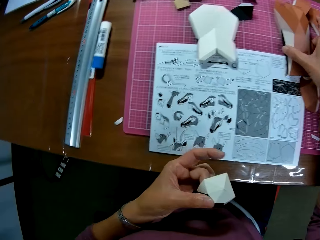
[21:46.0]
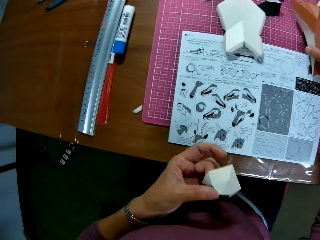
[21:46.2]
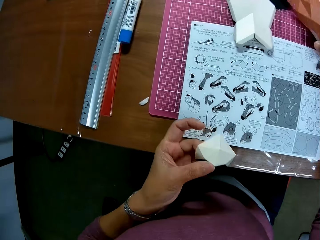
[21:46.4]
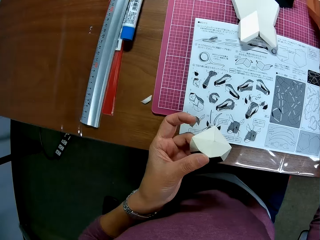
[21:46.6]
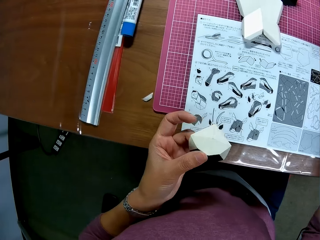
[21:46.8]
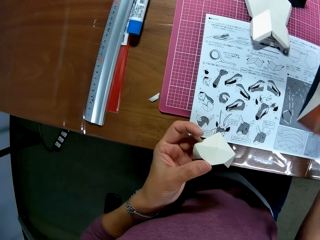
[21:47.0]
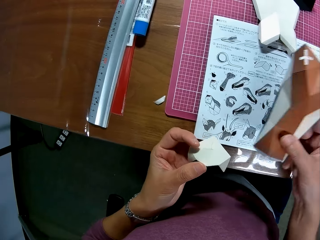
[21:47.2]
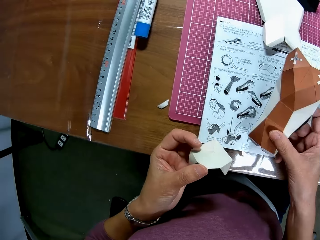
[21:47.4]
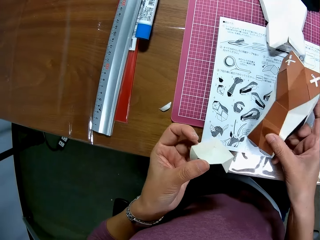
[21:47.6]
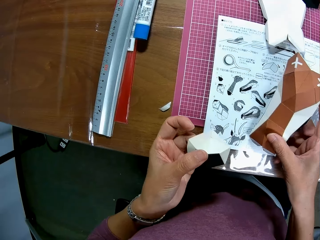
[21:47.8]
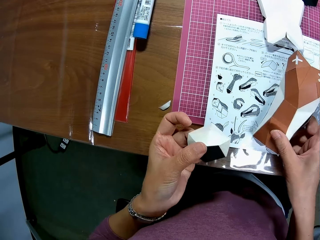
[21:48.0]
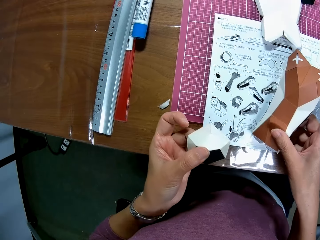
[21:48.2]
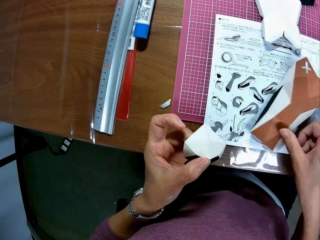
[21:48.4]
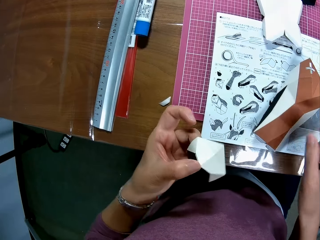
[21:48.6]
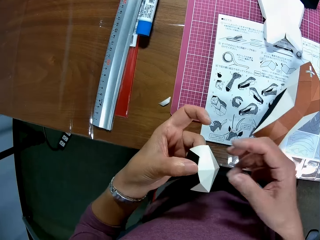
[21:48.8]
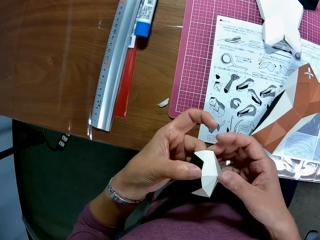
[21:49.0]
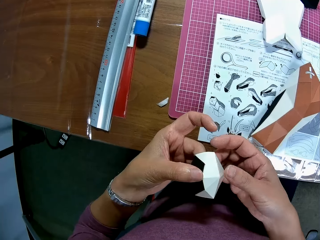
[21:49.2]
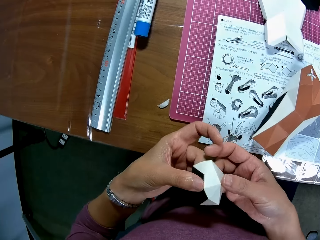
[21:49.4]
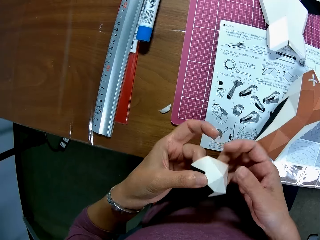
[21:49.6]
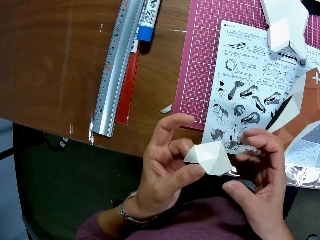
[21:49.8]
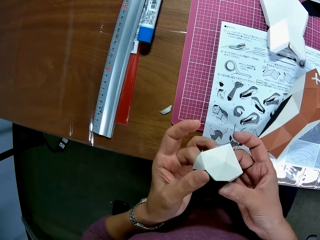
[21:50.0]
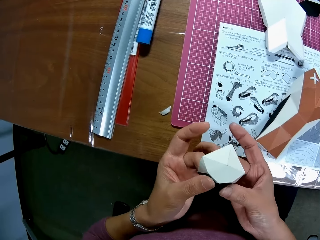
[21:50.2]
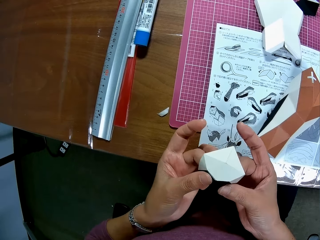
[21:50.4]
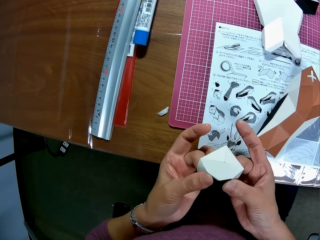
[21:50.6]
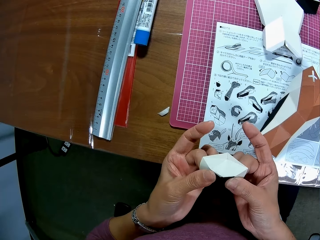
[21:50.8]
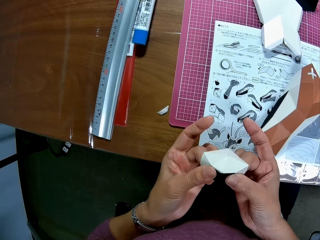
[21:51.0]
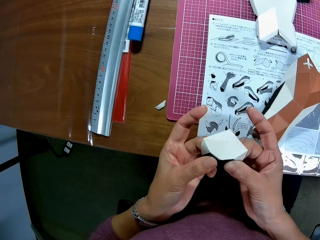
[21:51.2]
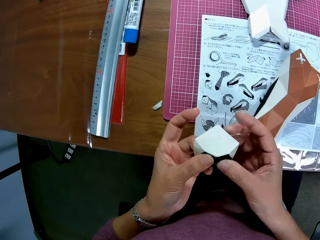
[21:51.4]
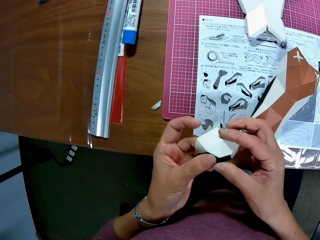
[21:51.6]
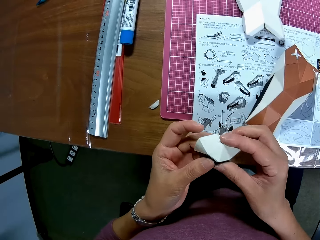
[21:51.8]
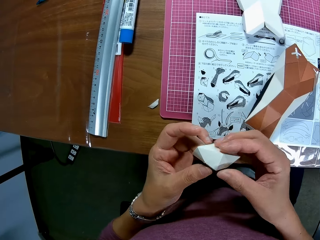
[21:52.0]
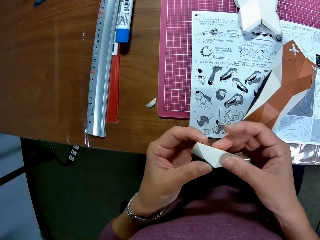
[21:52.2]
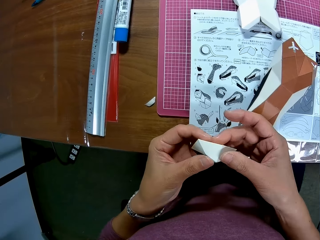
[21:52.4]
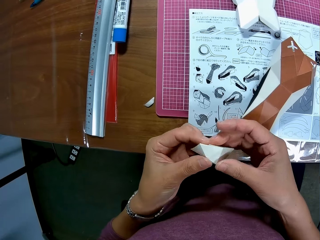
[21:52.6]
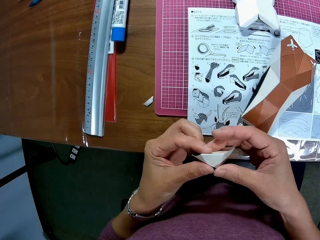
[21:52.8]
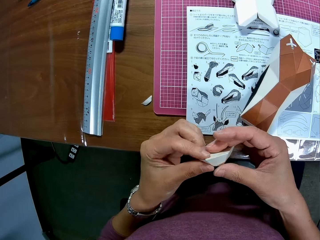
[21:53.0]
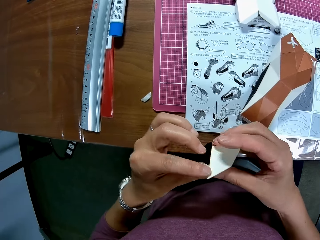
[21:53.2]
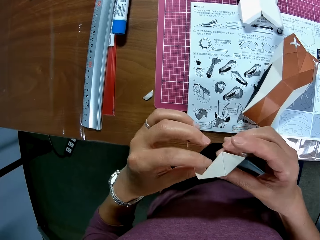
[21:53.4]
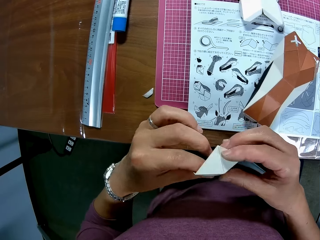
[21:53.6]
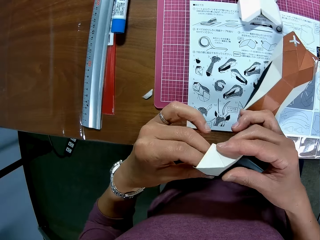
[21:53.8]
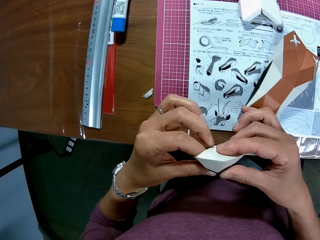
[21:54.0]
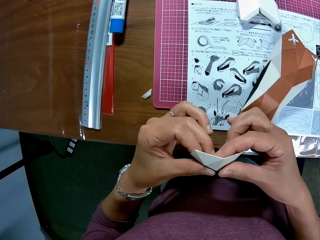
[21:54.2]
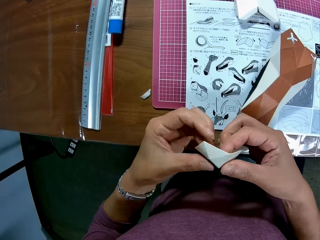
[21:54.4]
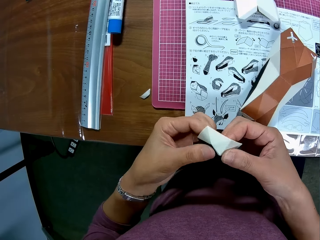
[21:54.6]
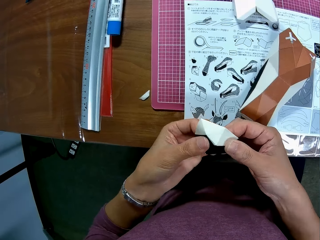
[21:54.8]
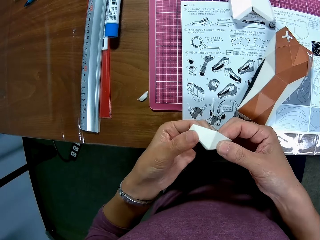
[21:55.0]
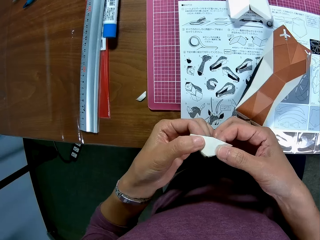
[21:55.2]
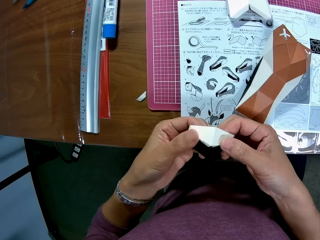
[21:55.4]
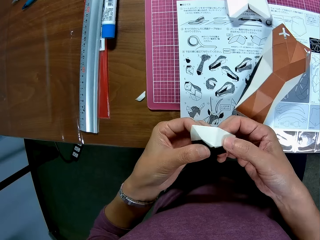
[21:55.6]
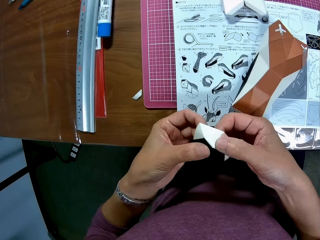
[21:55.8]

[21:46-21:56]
The camera wearer picks up the other paper craft from the table with her right hand. She drops the other paper craft from the craft book with her right hand. She fixes the craft papers together. She adjusts the paper craft with her hands.

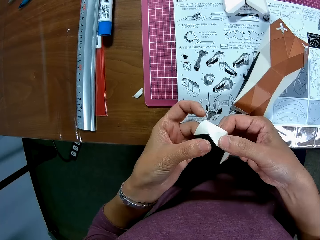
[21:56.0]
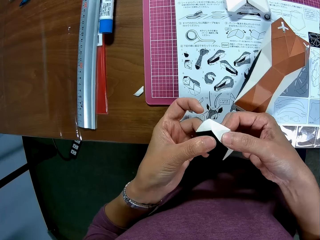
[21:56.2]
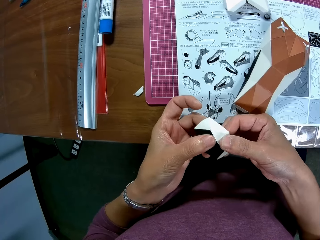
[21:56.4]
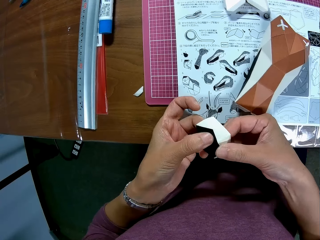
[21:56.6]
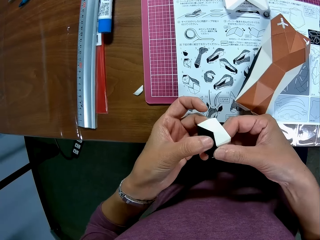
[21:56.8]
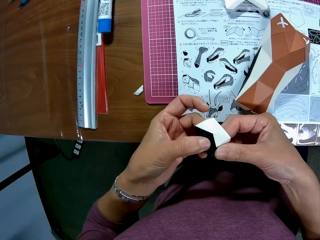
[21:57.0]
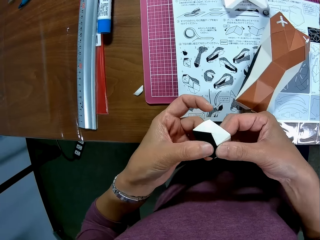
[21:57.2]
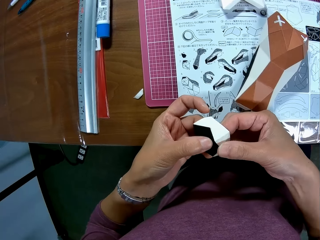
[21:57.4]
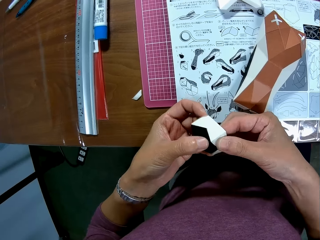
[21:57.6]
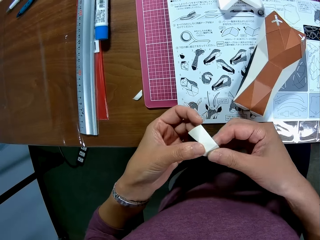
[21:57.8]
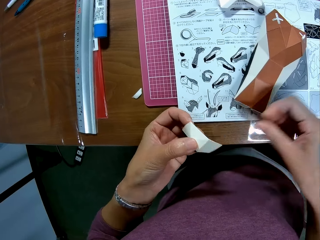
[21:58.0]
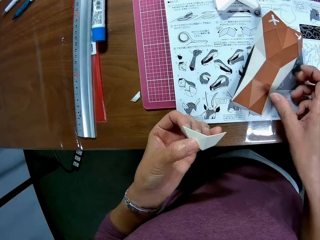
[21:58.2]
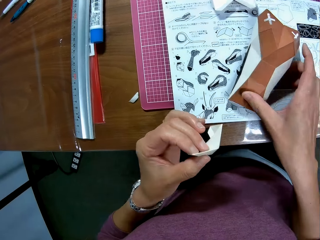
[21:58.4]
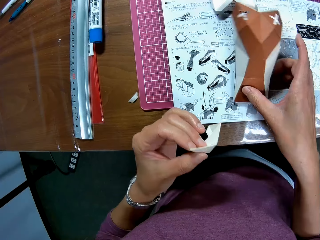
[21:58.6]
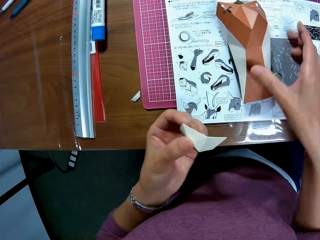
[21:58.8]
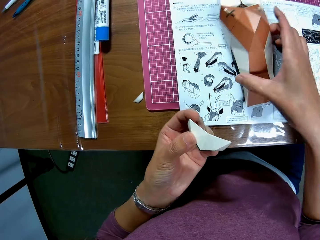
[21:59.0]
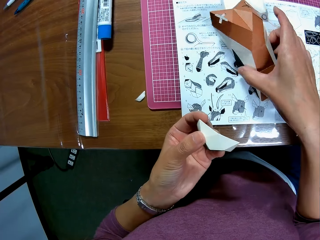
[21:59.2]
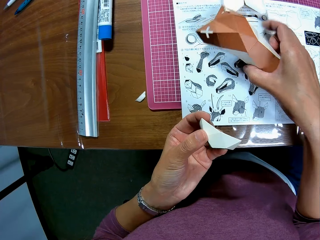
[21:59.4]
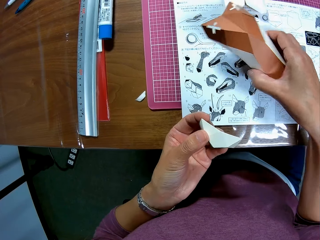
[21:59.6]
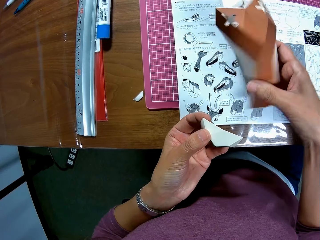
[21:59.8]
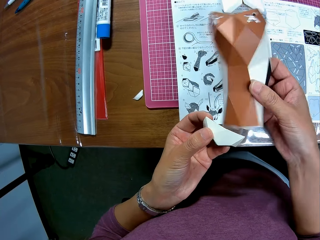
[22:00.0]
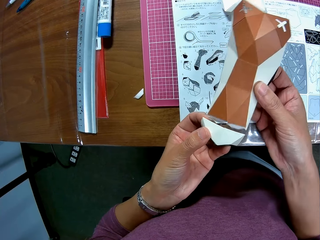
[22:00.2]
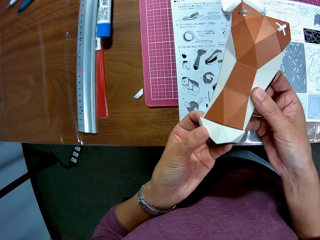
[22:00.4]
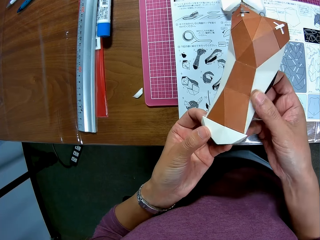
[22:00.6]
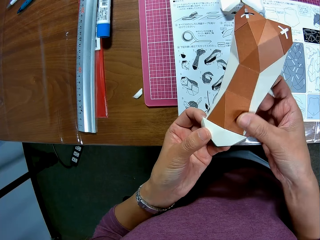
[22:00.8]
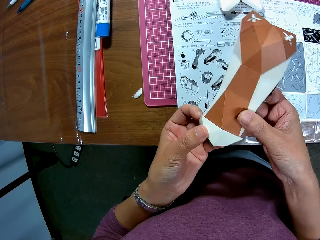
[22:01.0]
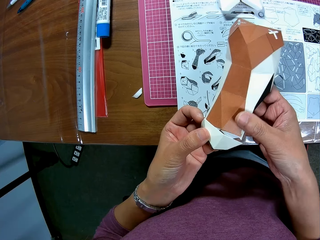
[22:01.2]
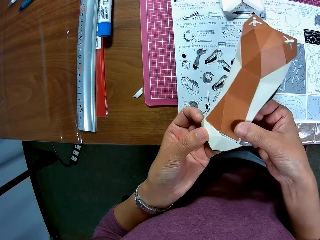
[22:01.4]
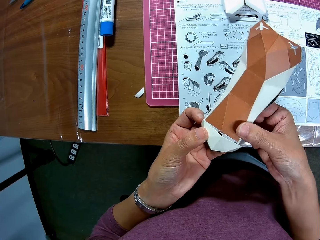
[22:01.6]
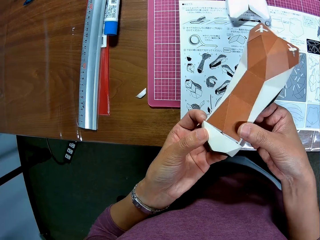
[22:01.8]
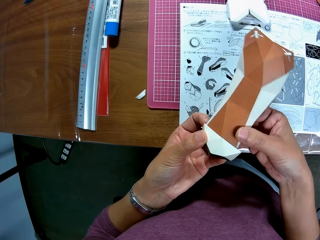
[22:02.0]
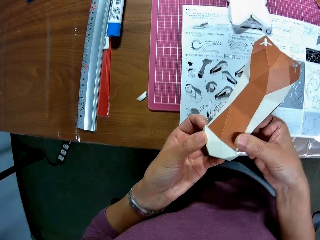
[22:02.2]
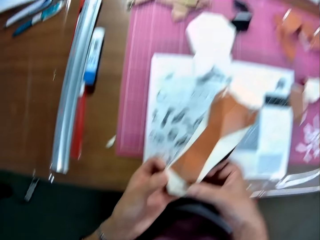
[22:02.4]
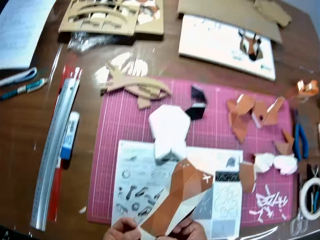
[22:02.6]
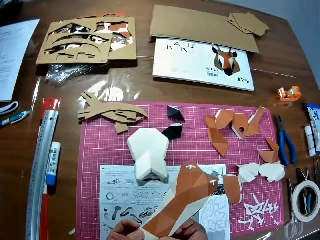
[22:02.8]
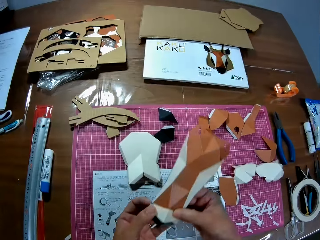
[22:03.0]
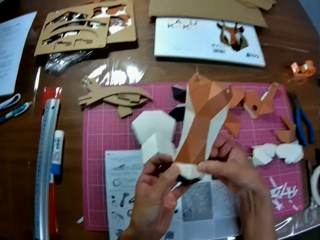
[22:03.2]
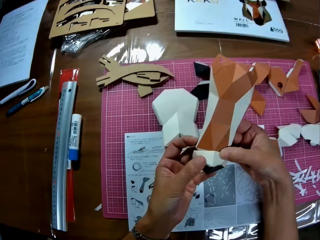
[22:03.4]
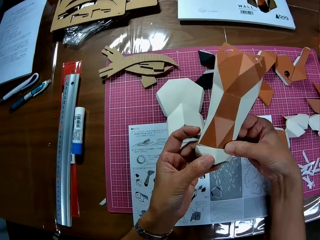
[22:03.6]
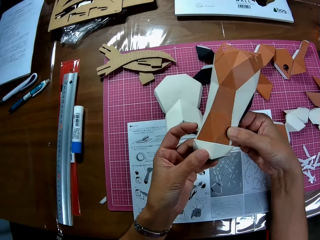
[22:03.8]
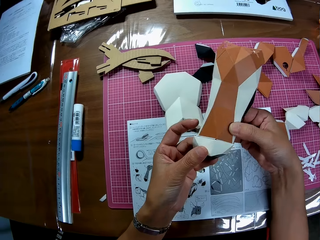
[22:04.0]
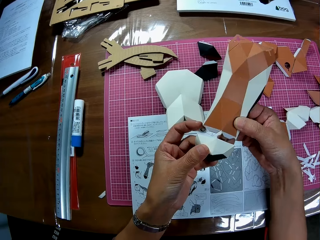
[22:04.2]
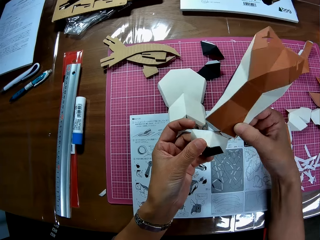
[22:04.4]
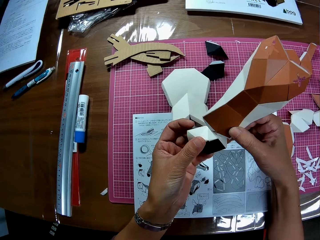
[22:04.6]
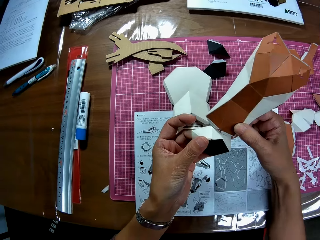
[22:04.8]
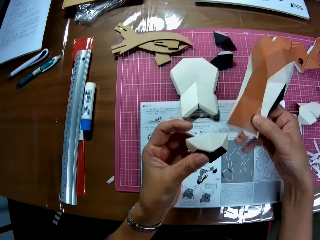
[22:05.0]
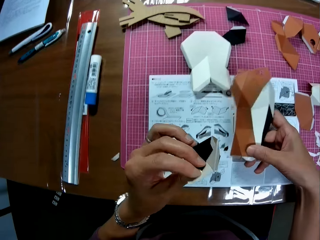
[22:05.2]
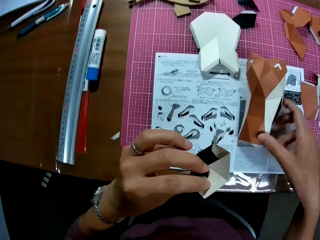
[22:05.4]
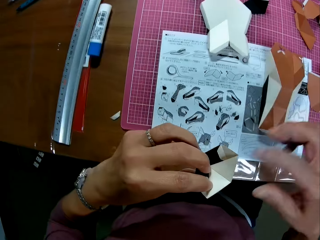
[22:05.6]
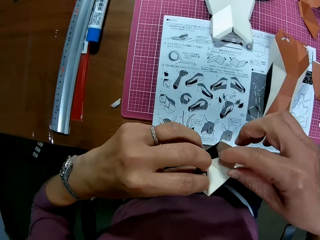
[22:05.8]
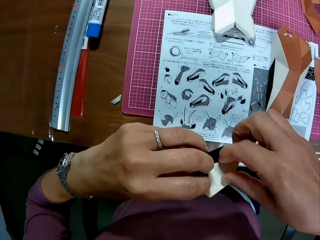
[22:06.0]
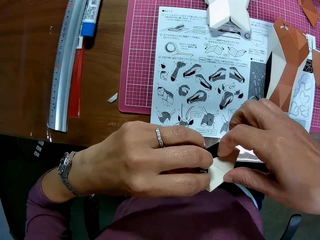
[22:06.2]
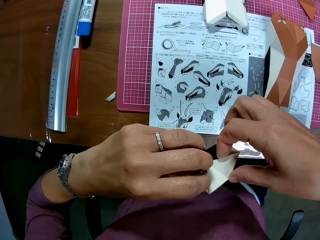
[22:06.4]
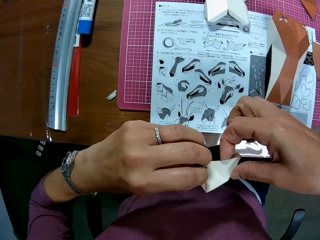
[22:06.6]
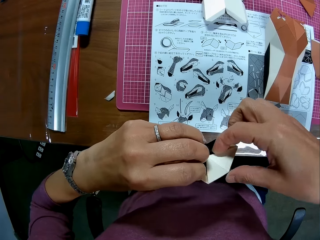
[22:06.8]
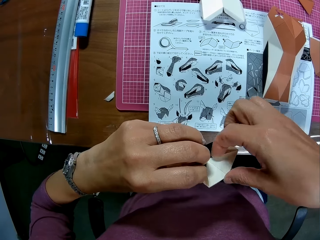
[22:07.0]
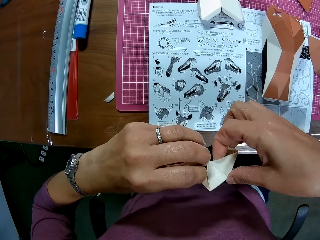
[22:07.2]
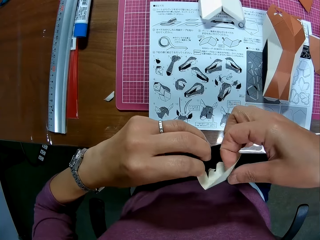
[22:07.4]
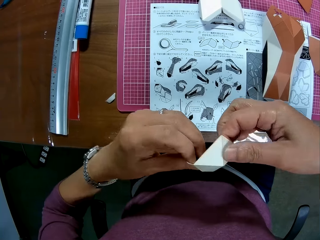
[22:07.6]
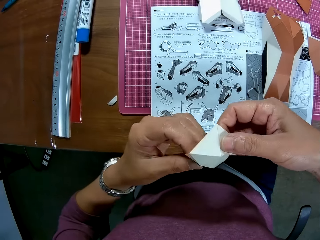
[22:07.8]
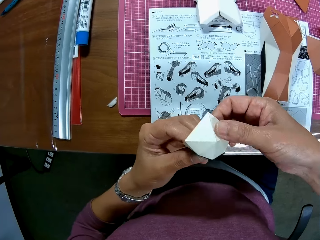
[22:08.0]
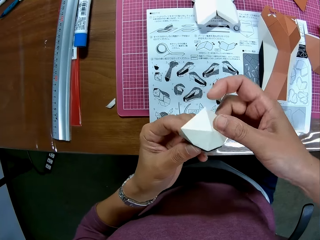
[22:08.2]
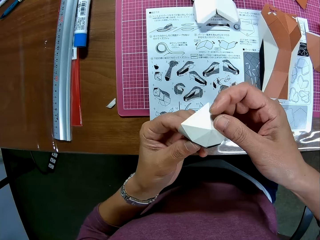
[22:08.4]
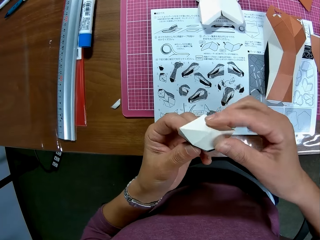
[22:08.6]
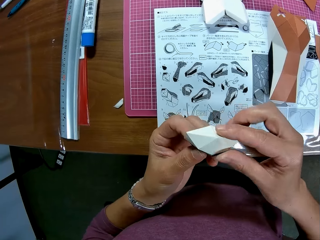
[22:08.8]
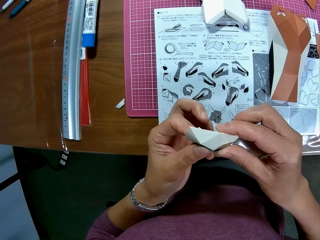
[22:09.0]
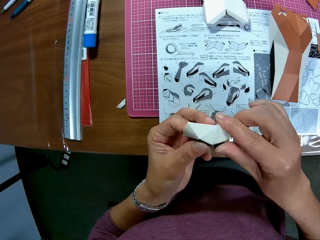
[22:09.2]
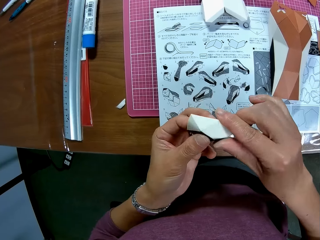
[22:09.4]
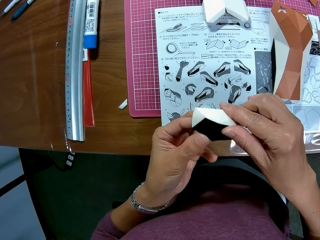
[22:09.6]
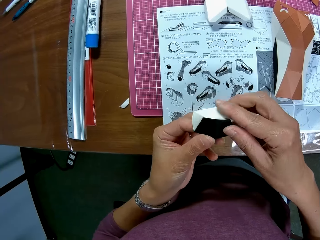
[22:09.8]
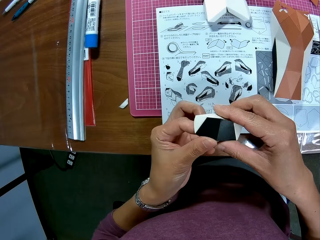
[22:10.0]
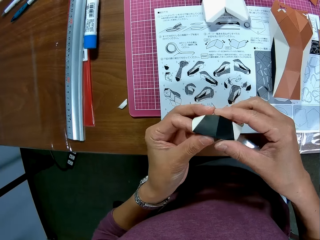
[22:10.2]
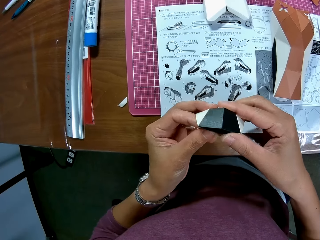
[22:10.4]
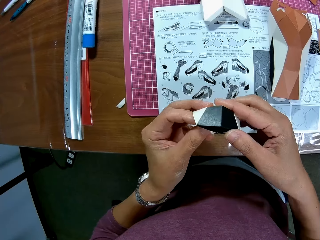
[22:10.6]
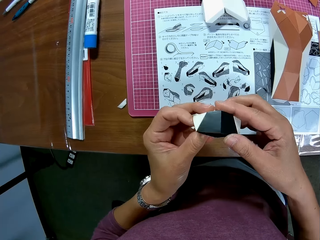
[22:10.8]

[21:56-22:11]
The camera wearer picks up the paper craft on the craft book with her right hand. She assembles the paper crafts together. She looks around the table. She fixes the craft papers together. She turns the craft papers. She drops the paper craft on the craft book with her right hand. She adjusts the paper craft with her hands. She fixes the craft papers together.
